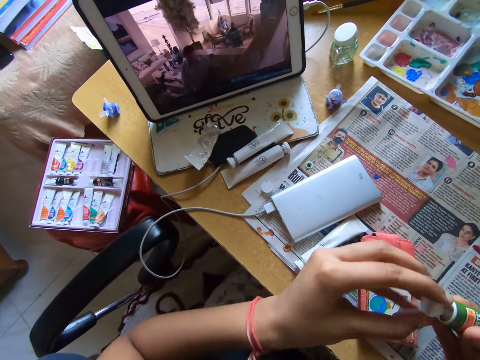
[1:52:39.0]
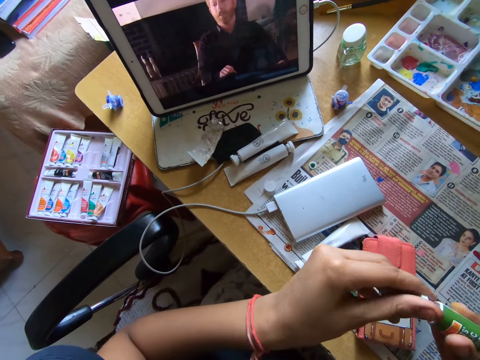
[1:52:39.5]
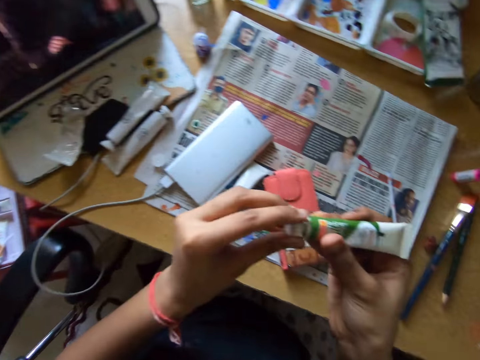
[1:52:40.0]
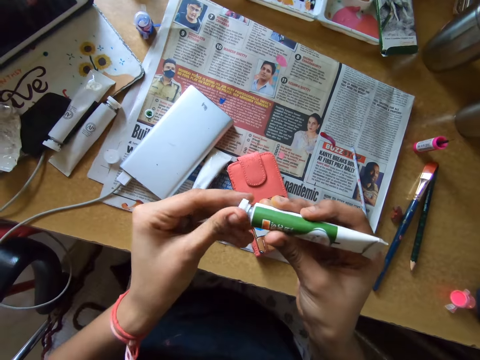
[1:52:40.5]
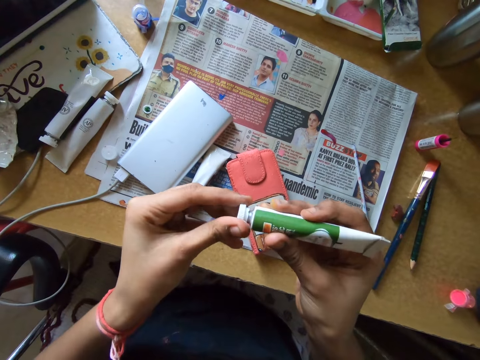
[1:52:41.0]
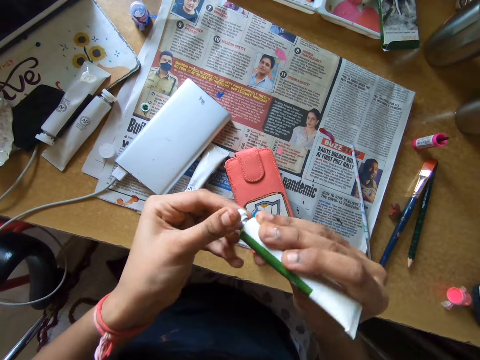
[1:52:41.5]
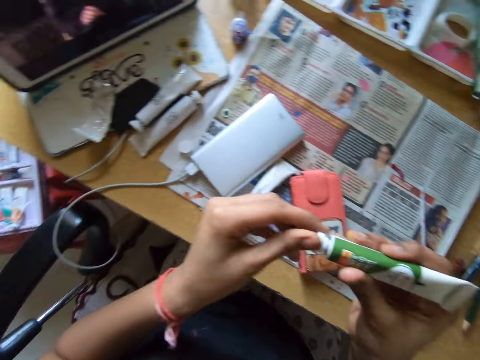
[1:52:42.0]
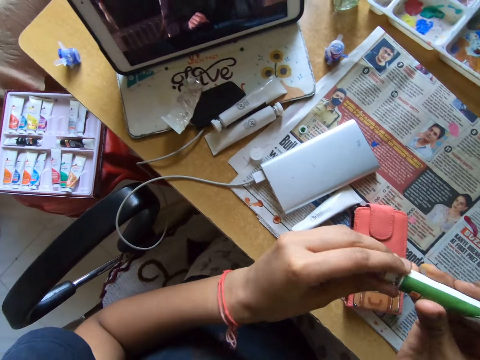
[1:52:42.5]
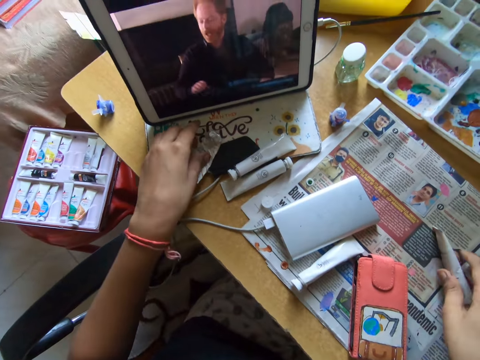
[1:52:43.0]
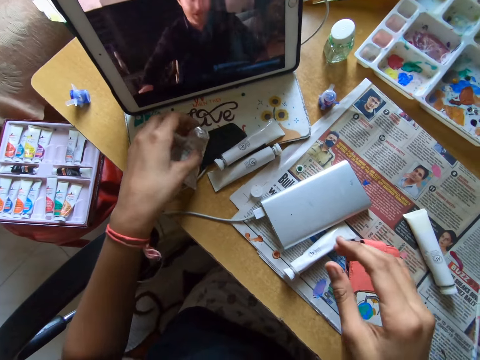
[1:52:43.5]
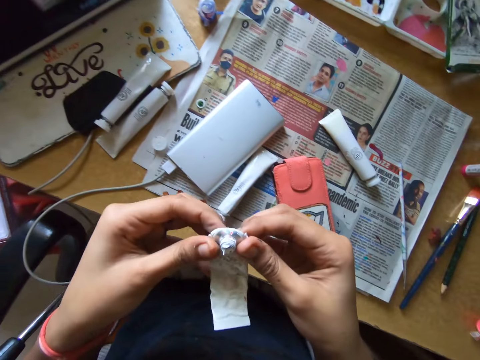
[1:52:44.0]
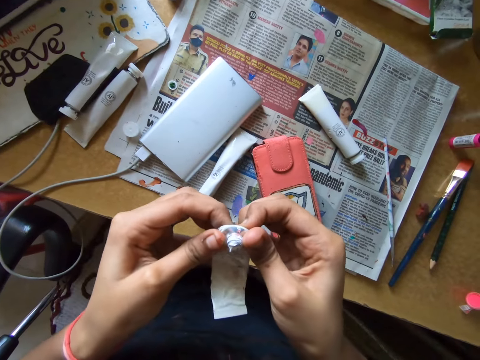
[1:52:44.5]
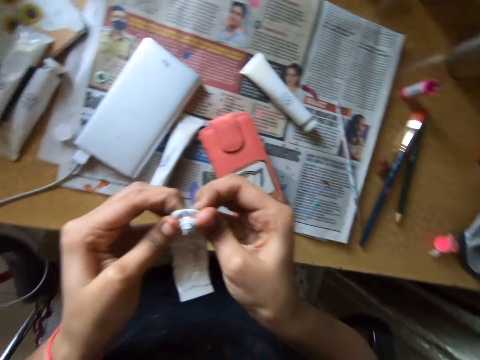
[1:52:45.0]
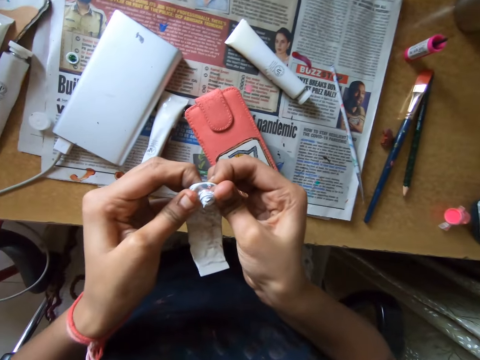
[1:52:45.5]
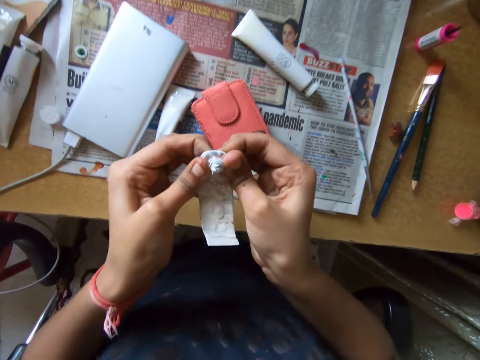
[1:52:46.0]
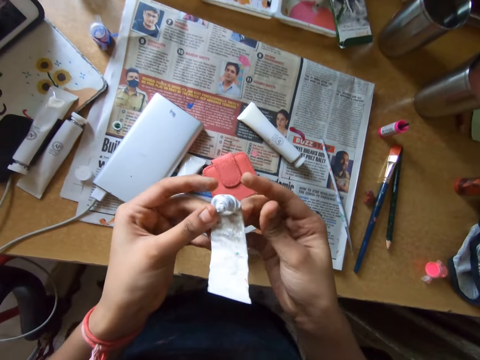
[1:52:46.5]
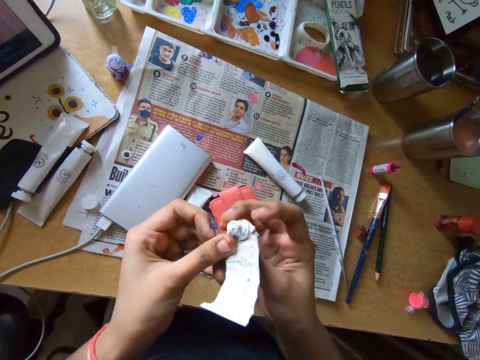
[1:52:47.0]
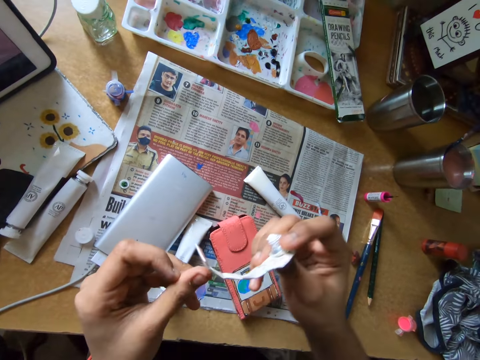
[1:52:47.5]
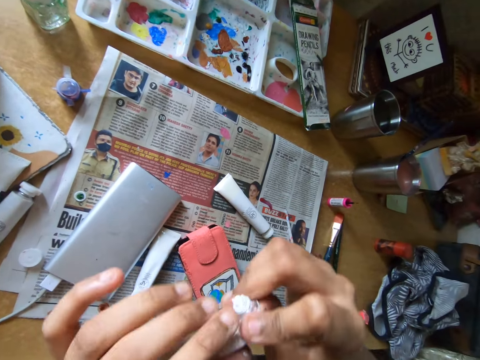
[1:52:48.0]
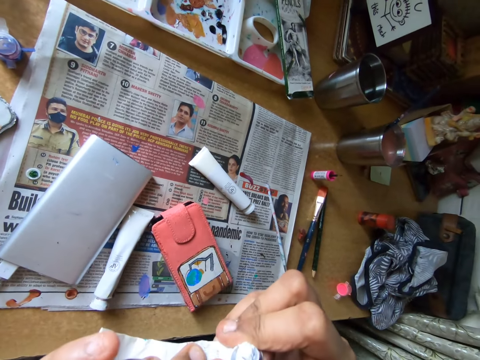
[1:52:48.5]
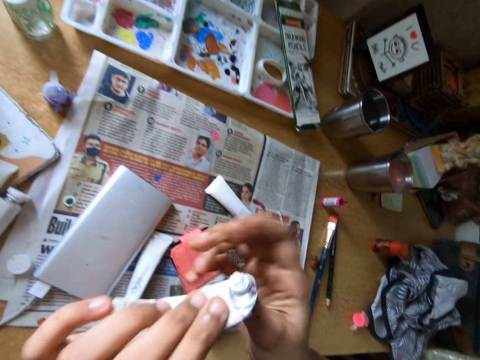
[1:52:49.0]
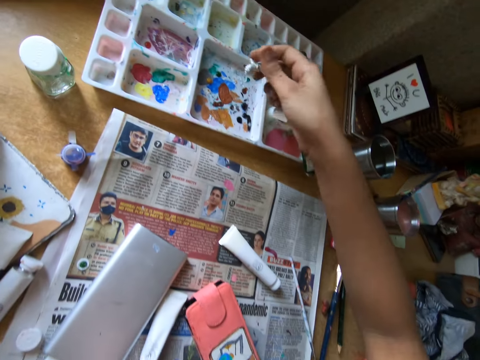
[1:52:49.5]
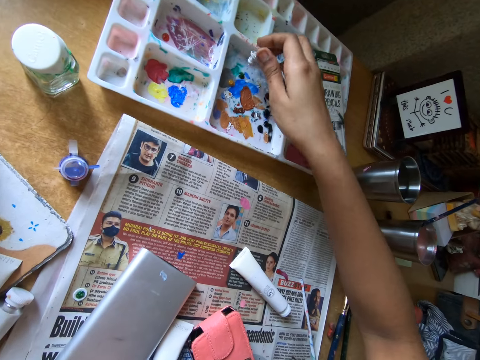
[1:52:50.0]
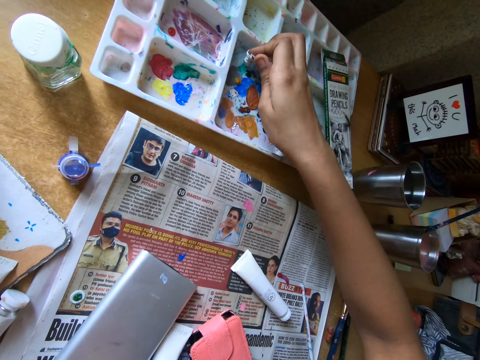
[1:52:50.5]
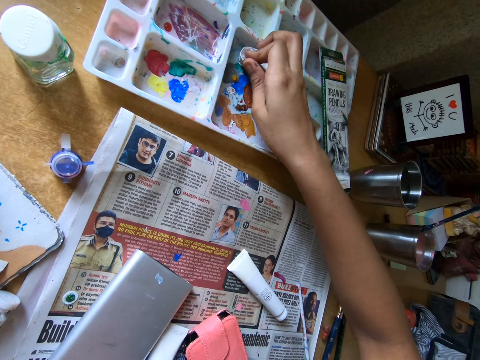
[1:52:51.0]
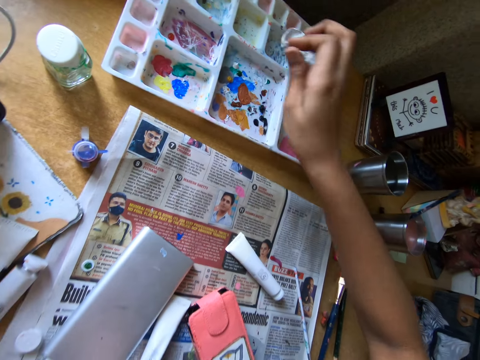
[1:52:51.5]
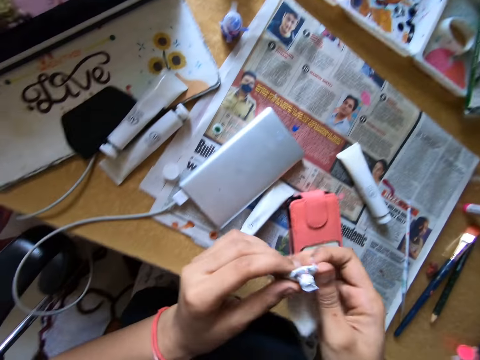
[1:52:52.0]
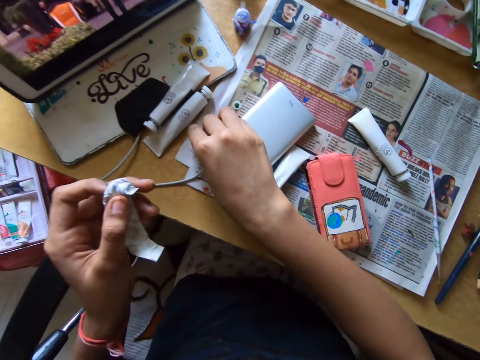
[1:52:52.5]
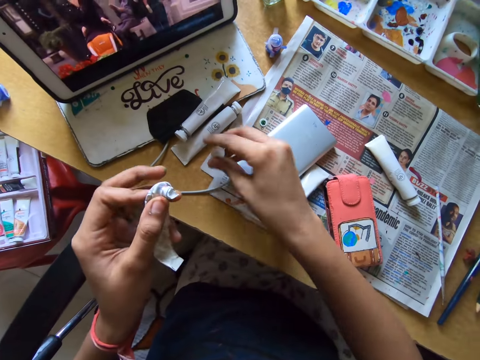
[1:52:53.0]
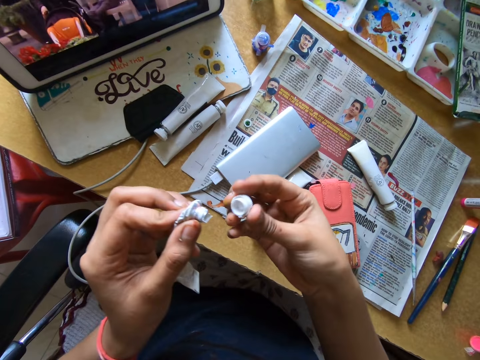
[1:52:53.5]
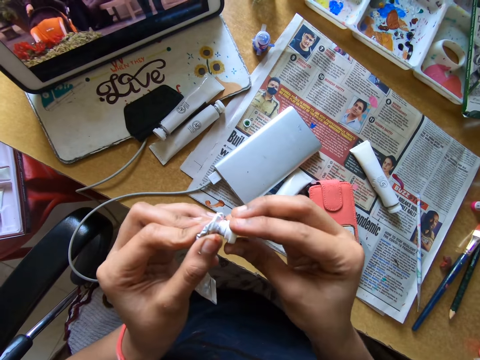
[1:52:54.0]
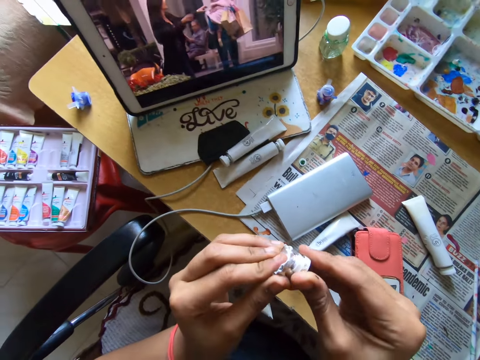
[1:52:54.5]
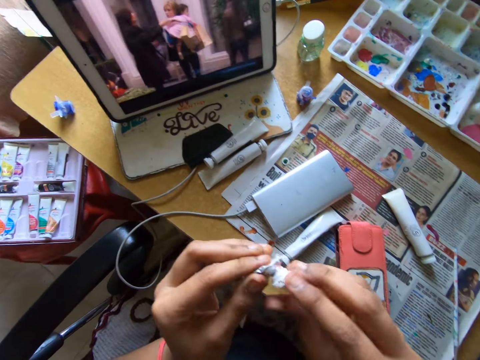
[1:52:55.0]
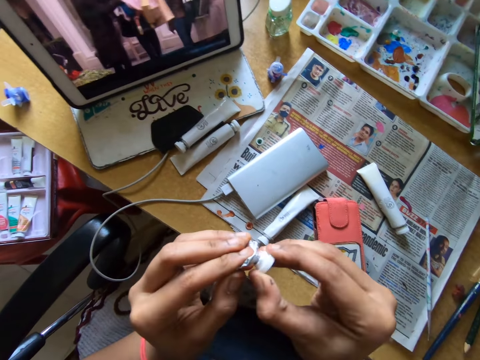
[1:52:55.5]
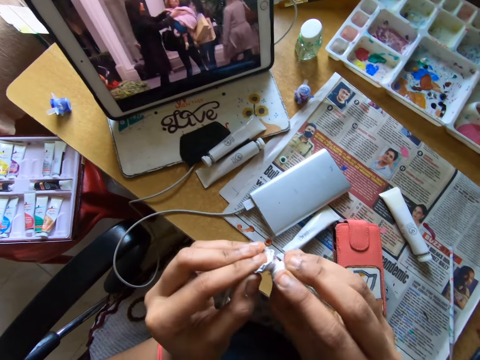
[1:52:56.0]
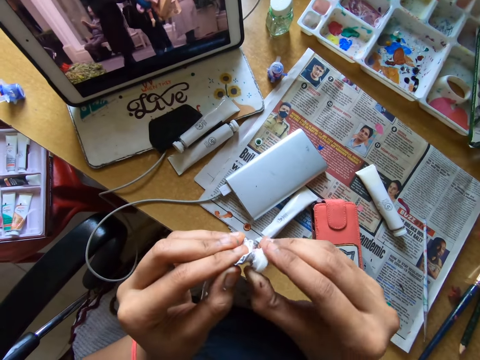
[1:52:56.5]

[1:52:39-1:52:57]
The camera wearer drops the ink tube on the table with her right hand. She picks up the ink tube from the table with her left hand. She presses the ink tube with her hands. She pours paint from the paint tube into the paint tray with her right hand. She passes the paint tube in her right hand to her left hand. She picks up the paint tube cap on the table with her right hand. She covers the paint tube with the cap in her right hand.

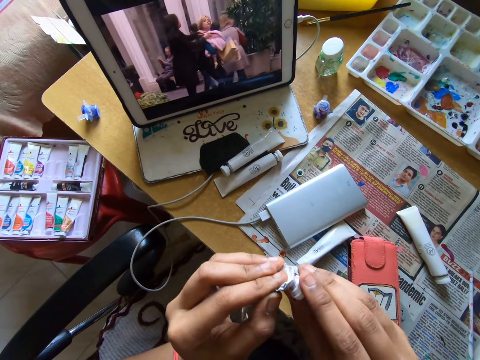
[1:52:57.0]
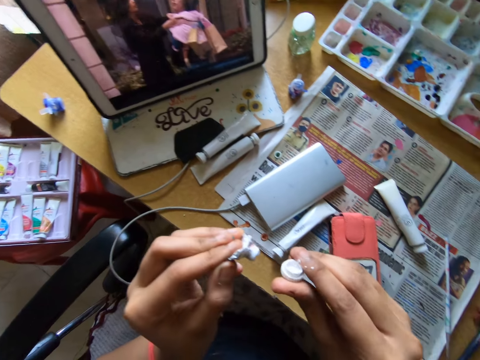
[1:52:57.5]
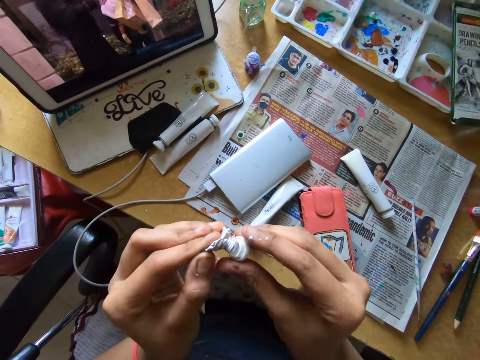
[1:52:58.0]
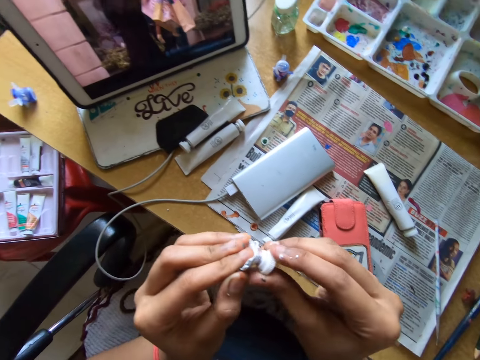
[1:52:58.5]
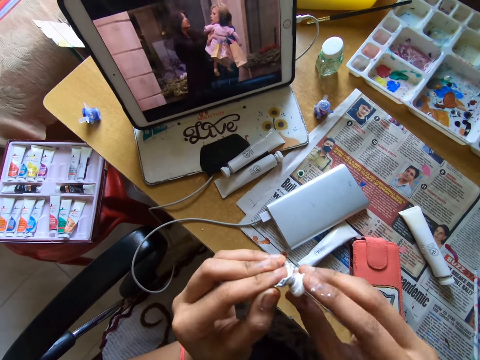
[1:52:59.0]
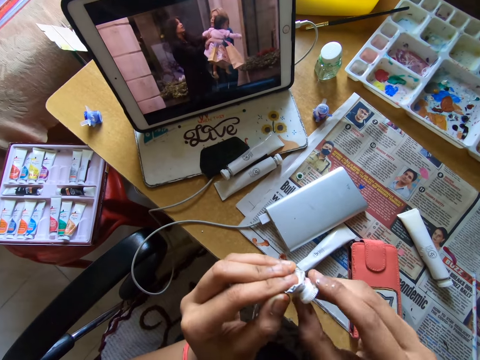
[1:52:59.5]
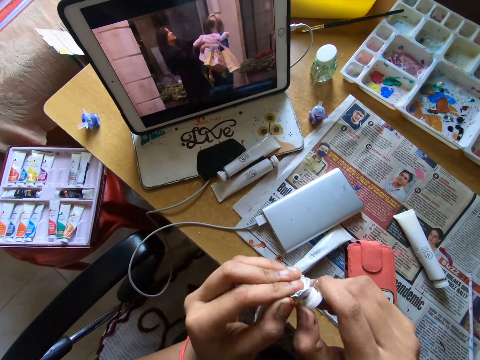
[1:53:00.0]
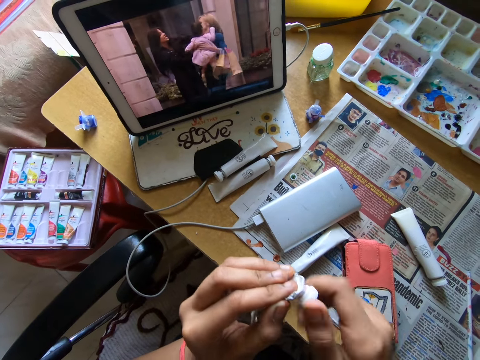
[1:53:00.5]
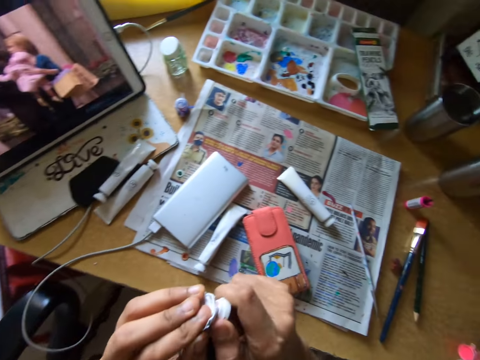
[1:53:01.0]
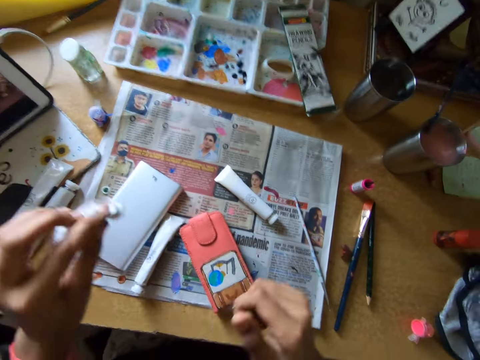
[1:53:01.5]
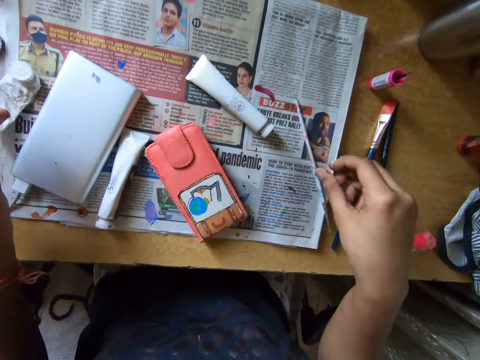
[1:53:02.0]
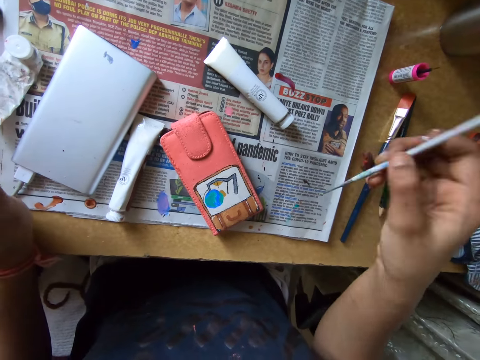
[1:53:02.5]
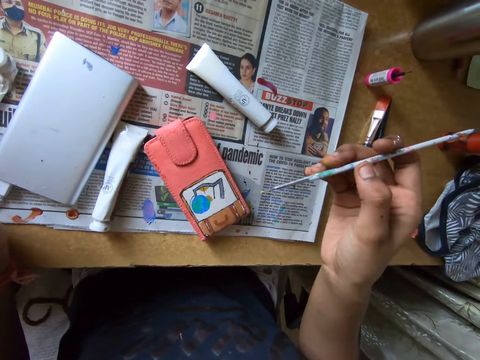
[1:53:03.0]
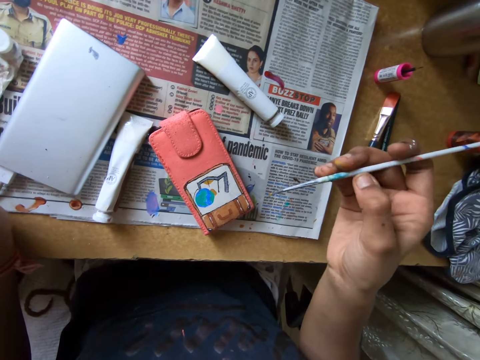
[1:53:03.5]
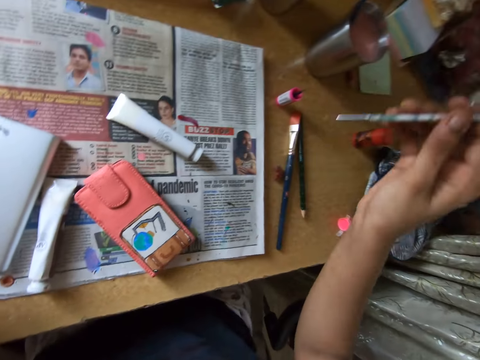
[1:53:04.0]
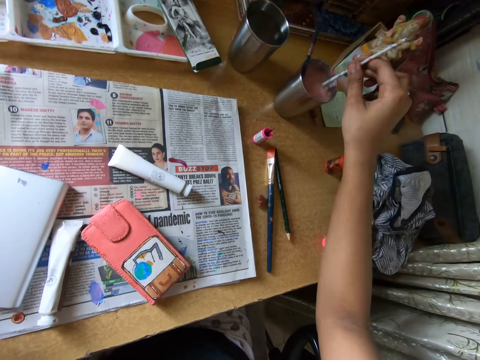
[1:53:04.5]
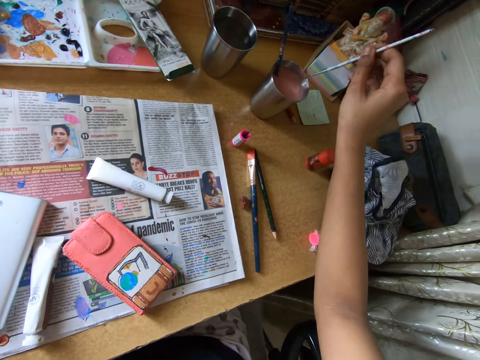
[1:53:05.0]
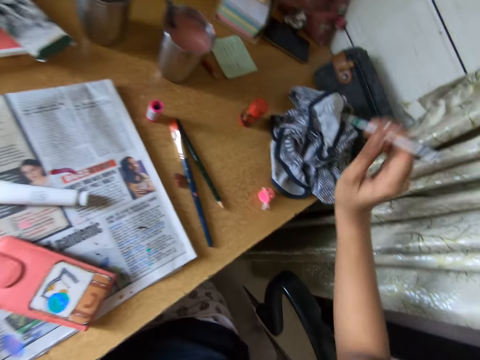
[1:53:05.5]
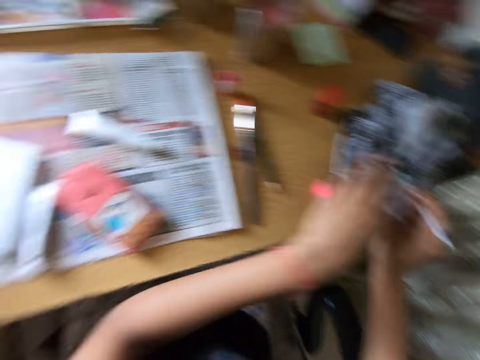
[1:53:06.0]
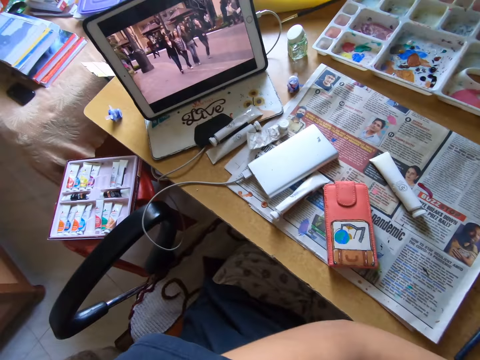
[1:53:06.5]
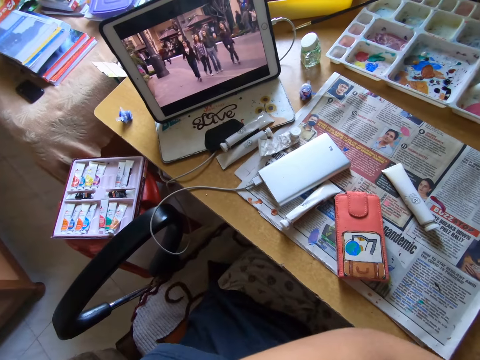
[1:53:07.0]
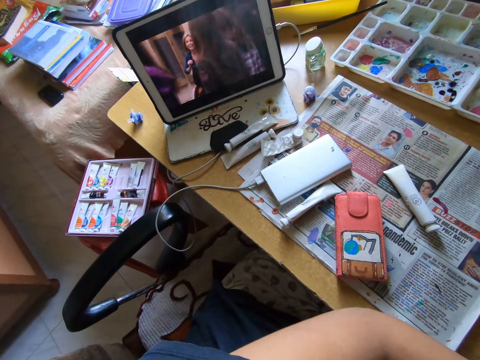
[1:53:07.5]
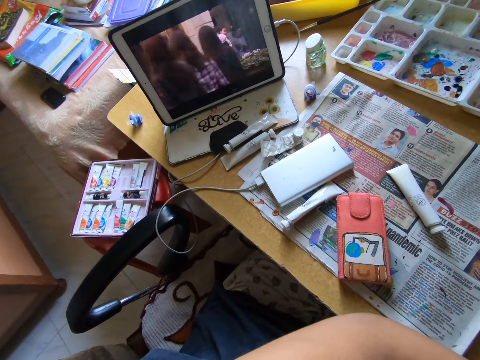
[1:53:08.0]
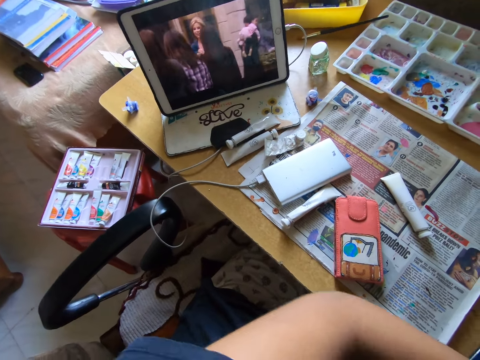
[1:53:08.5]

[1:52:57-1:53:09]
The camera wearer drops the paint tube on the table with her left hand. She picks up a paint brush from the table with her right hand. She dips the paint brush into a cup of water or the ink on the table with her right hand. She rubs the paint brush on a cloth on the table with both hands. She watches the show on the tablet on the table.
